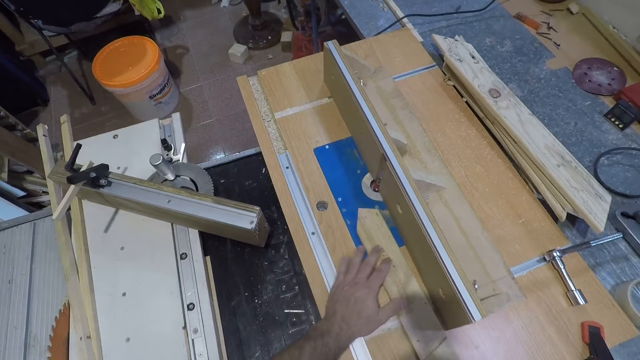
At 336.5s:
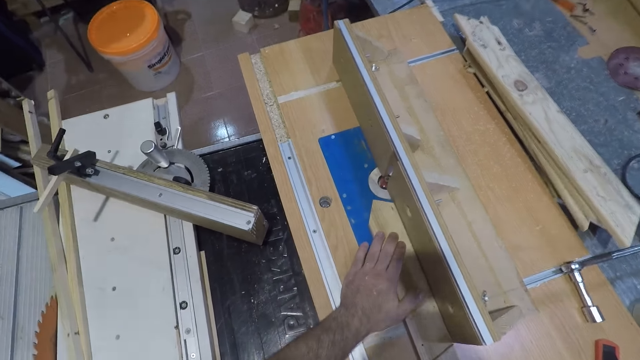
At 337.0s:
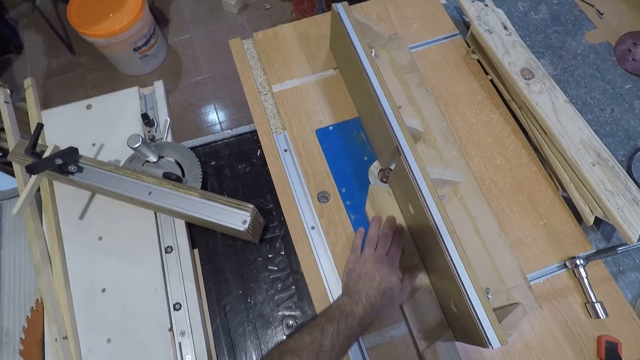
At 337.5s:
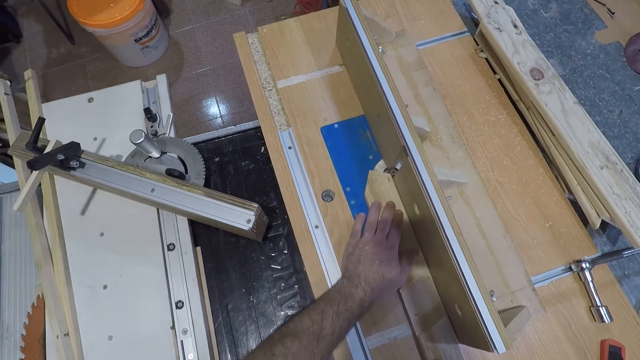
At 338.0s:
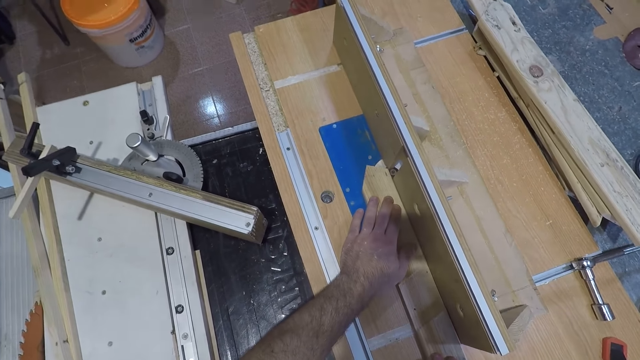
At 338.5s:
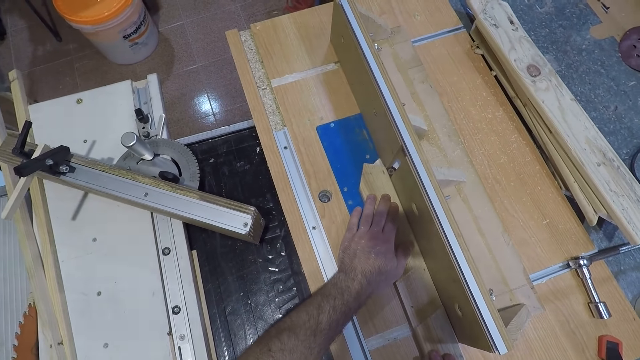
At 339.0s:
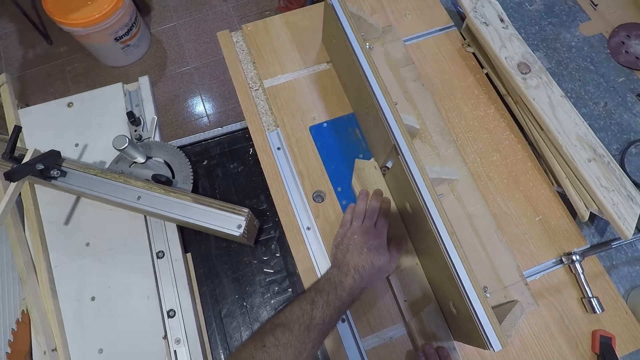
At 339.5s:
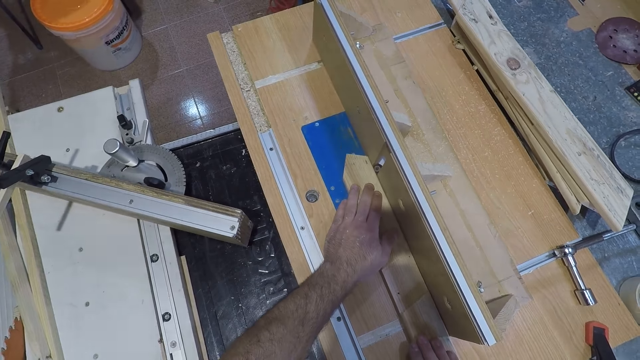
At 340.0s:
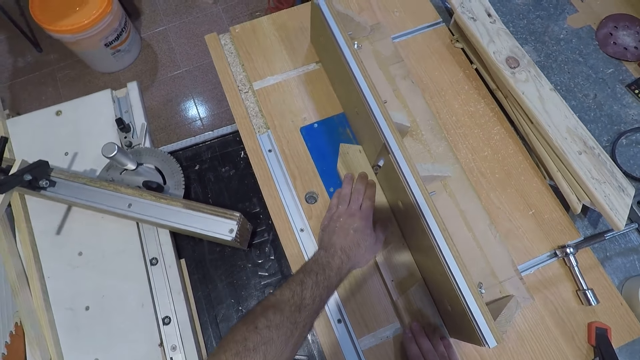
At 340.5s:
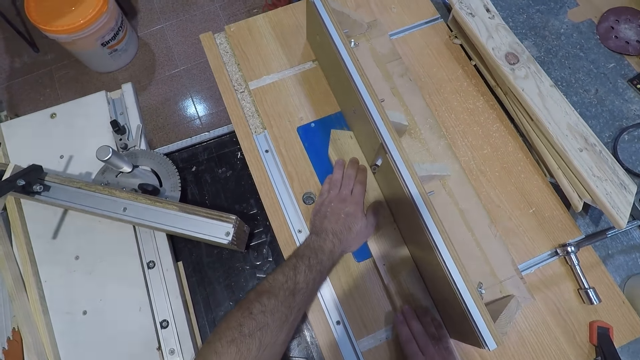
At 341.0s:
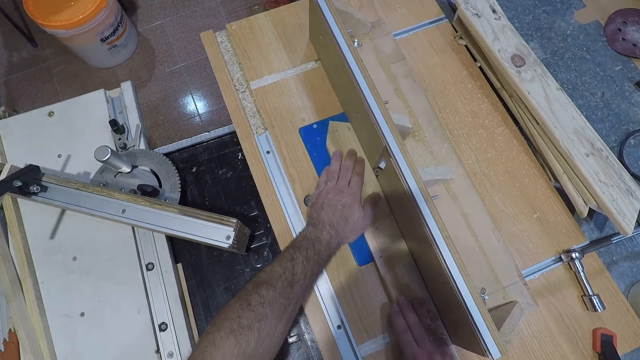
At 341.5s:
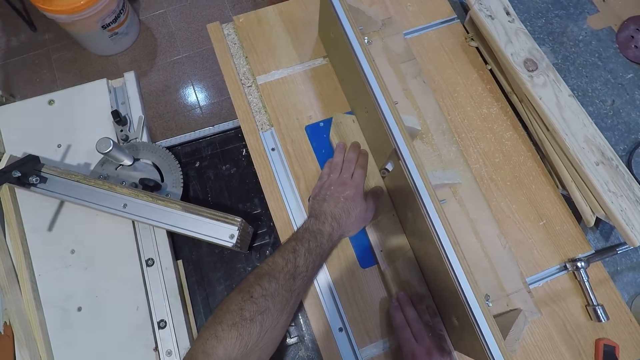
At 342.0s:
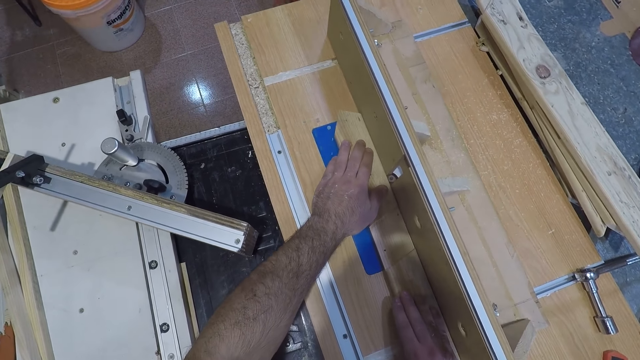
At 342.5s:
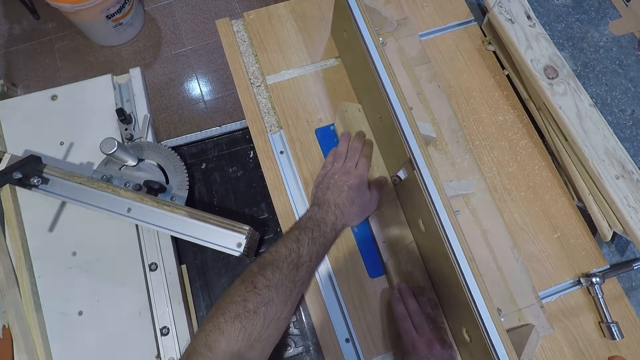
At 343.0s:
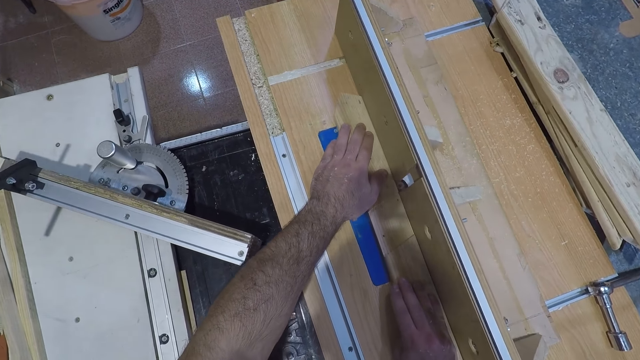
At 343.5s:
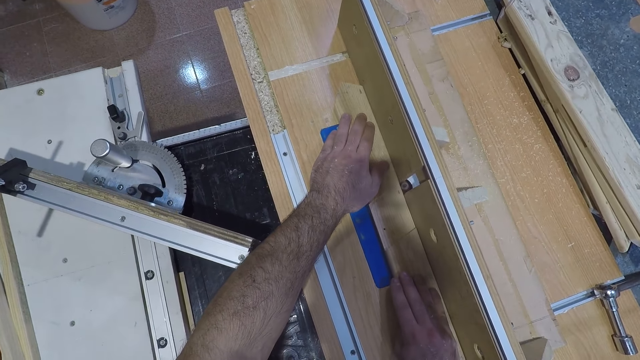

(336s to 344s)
The camera wearer holds down the wood on the smoothing machine. They pass the wood through the bit on the table fence. They smoothen the wood.

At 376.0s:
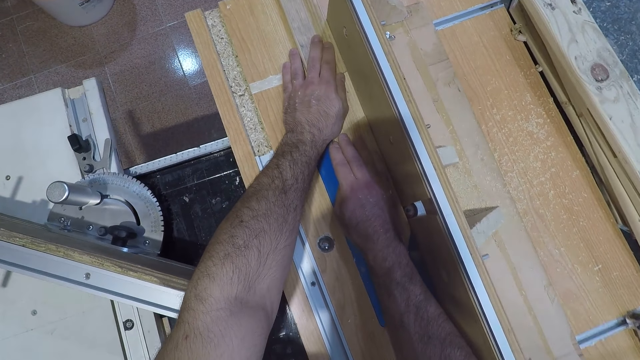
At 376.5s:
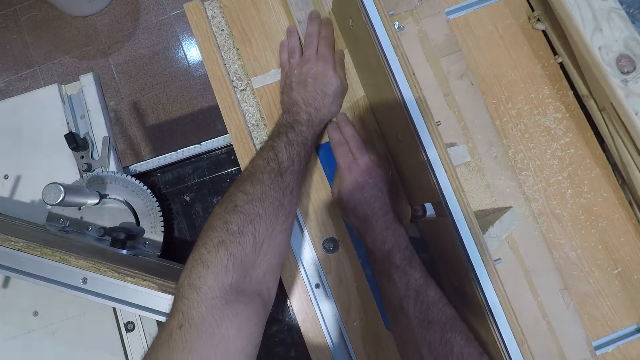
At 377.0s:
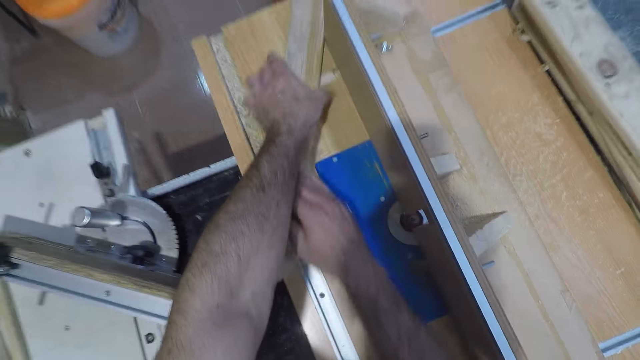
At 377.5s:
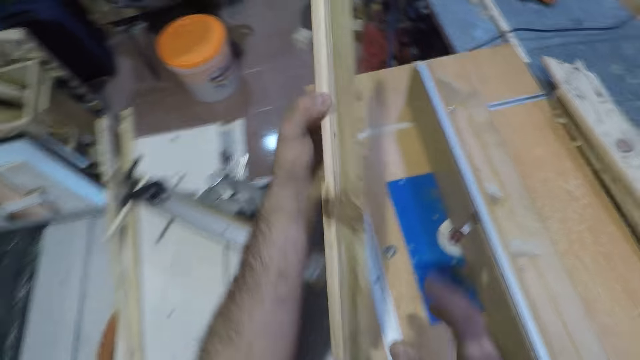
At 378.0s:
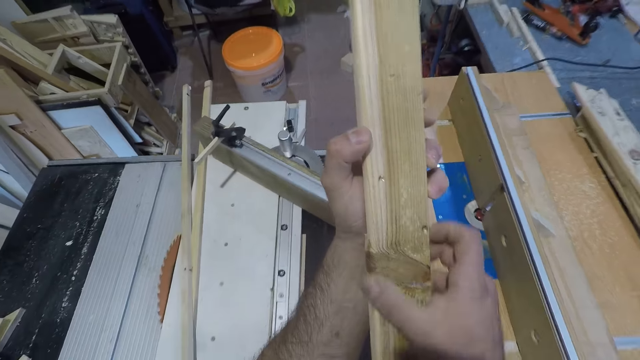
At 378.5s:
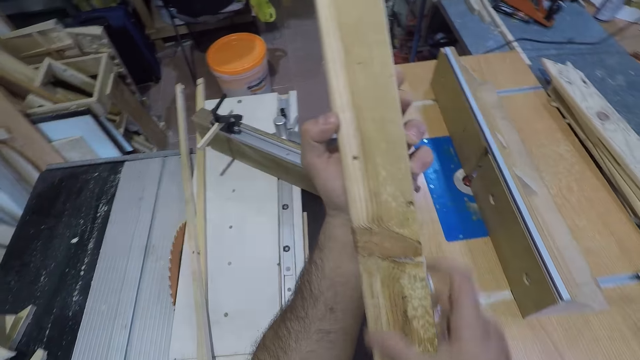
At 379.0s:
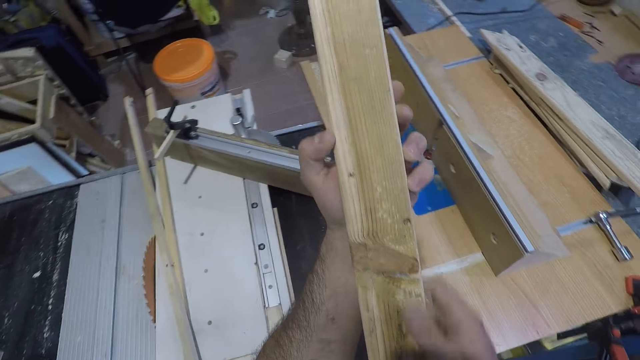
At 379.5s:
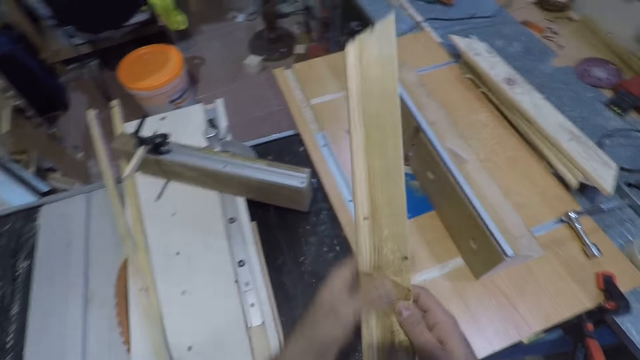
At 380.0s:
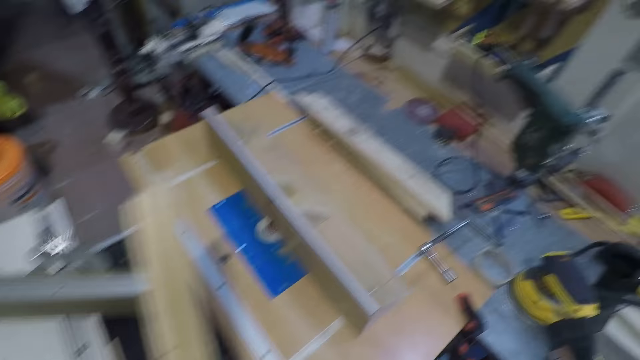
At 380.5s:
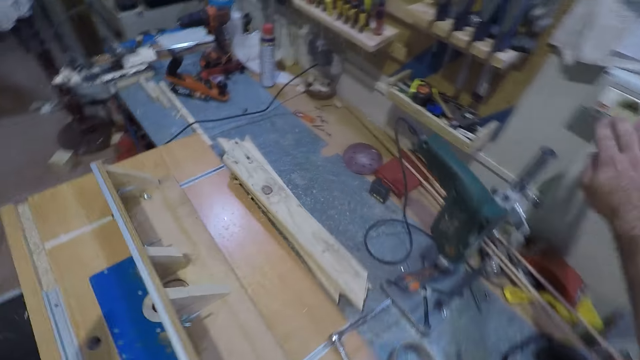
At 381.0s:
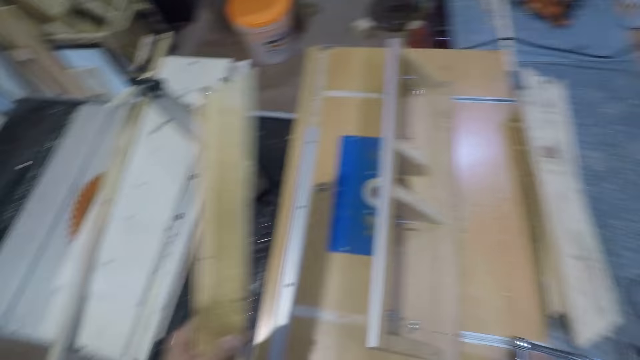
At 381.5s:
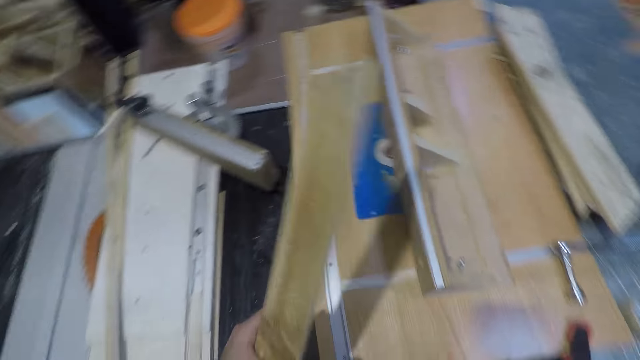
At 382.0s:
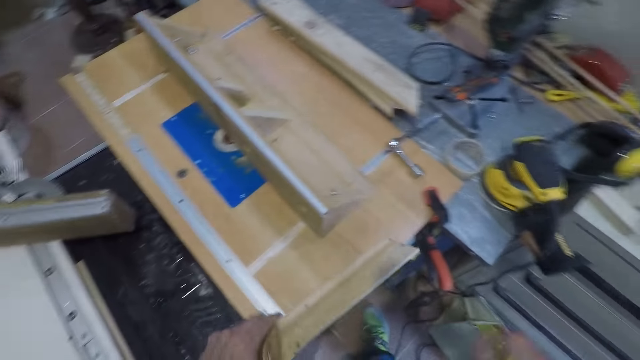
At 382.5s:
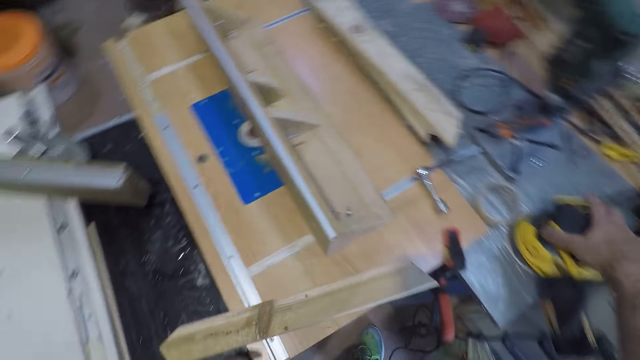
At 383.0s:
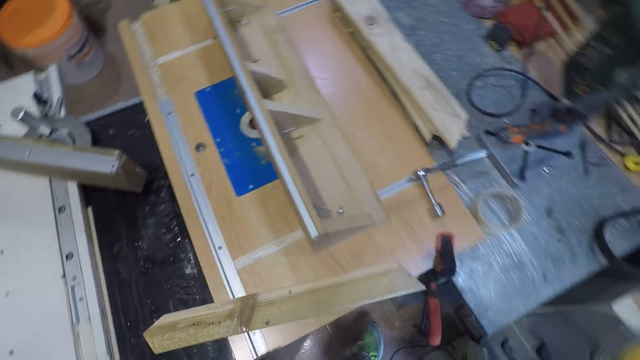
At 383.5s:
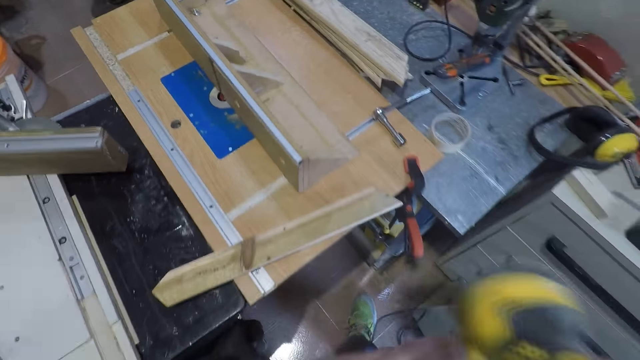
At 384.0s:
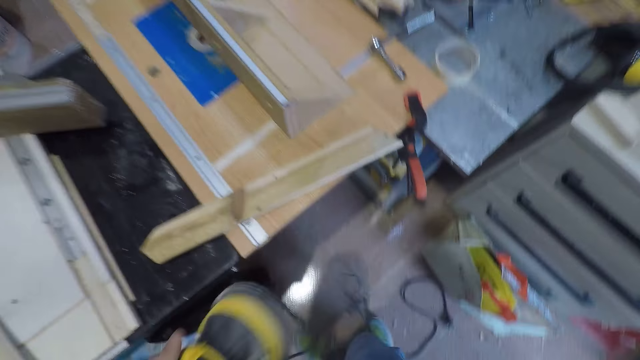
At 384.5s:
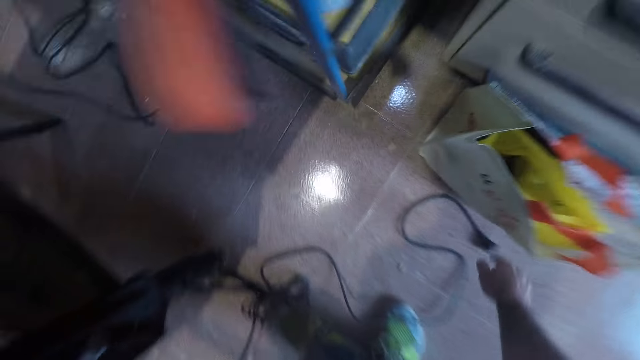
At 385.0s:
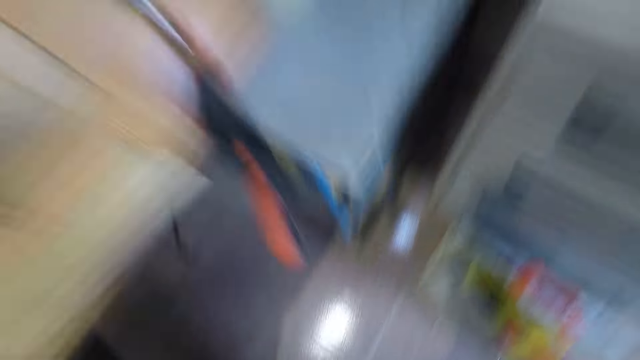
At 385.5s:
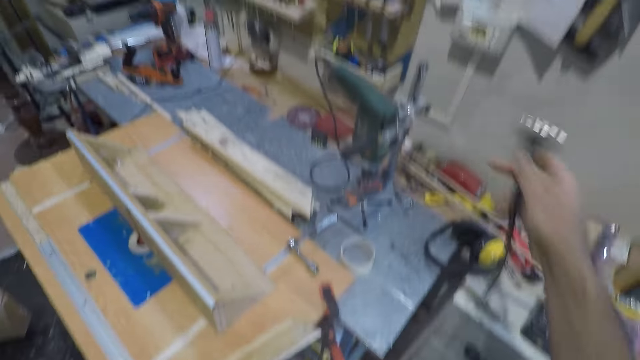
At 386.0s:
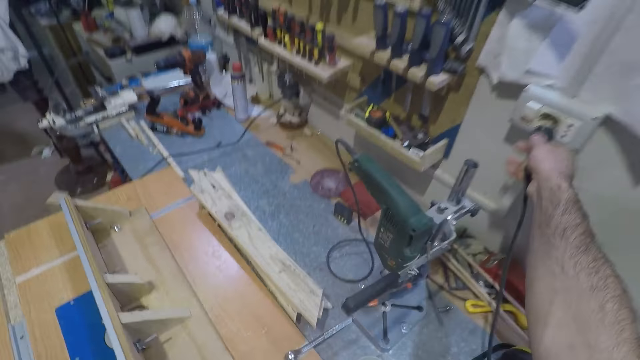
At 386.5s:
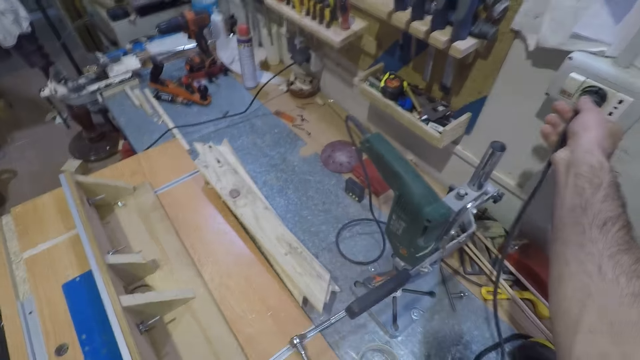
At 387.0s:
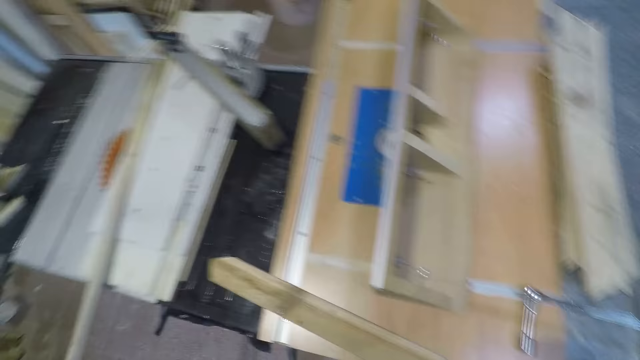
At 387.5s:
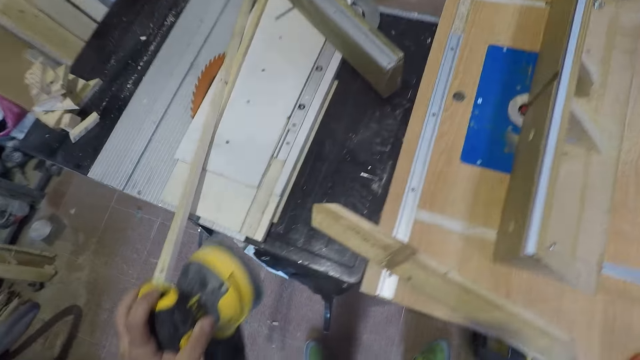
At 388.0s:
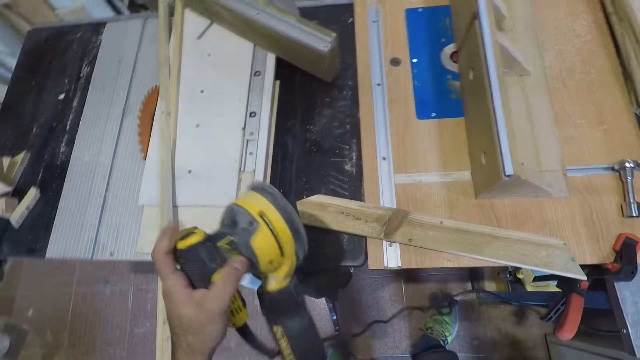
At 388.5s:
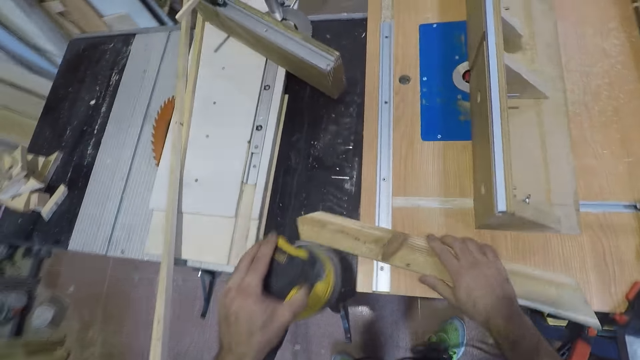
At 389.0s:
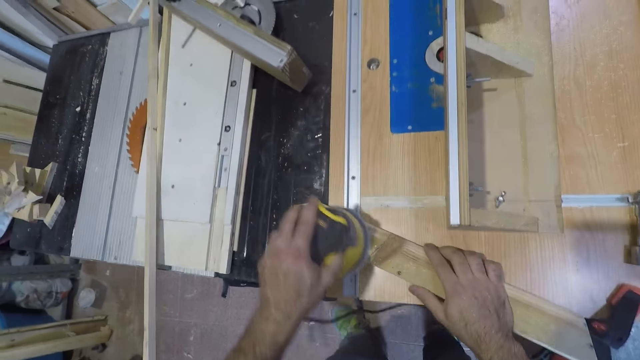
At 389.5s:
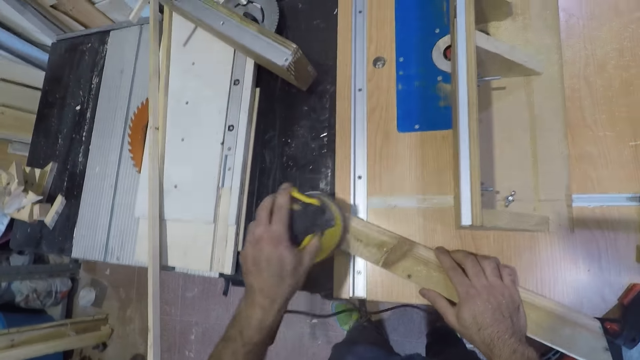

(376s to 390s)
The camera wearer picks up the wood. They lift the wood. They examine the wood. They touch the wood. They turn off the switch on the wall. They turn off the smoothing machine. They put the wood on the table. They take an electric wood planer from the table. They pick the power cable from the floor. They connect the plug of the electric wood planer to the switch on the wall. They hold down the wood on the smoothing machine. They use the electric wood planer to smoothen the body of the wood.
